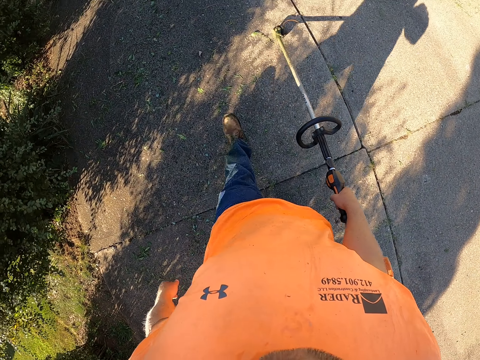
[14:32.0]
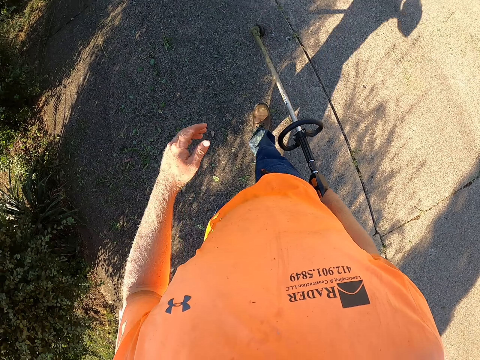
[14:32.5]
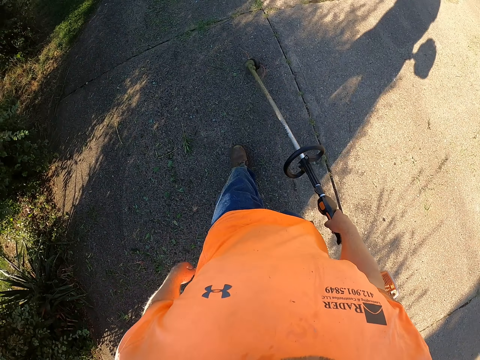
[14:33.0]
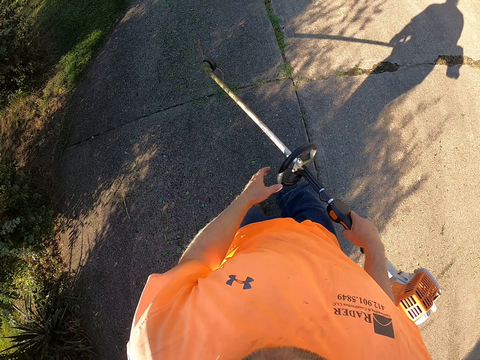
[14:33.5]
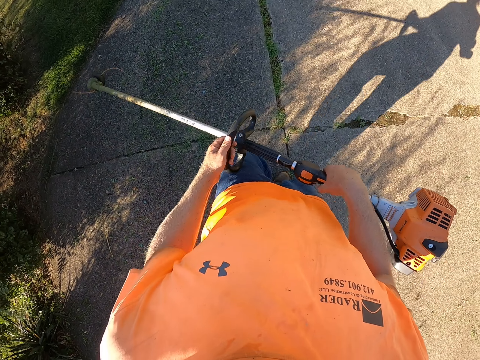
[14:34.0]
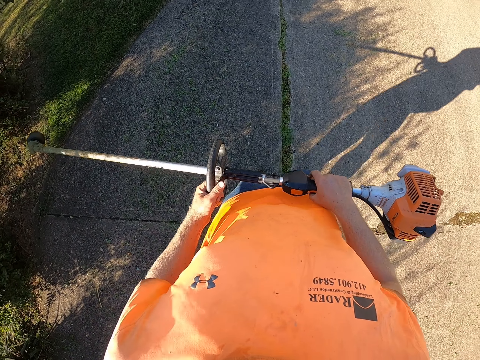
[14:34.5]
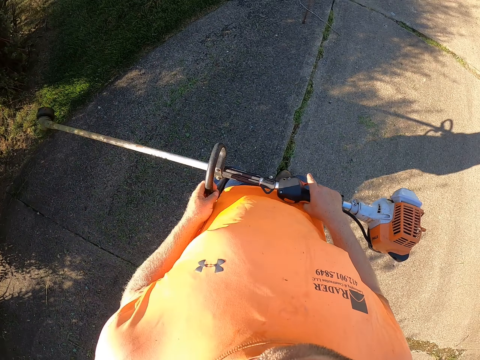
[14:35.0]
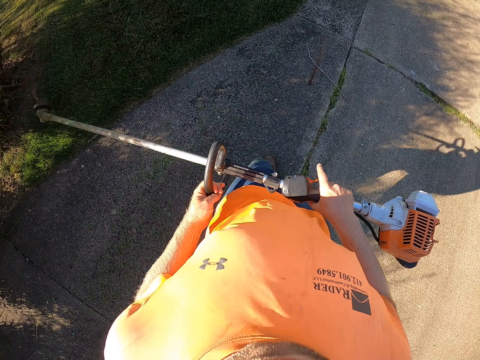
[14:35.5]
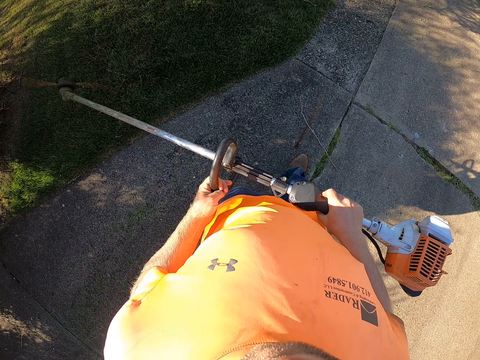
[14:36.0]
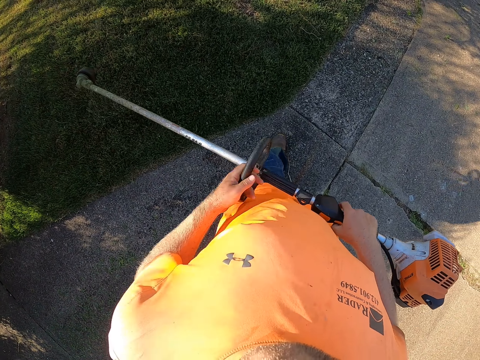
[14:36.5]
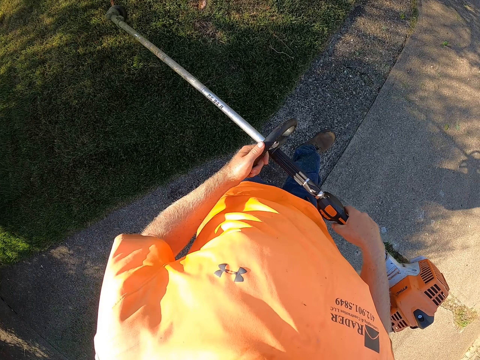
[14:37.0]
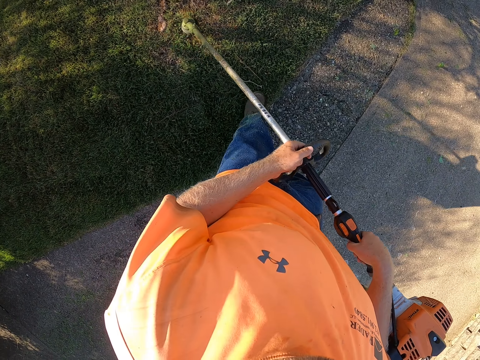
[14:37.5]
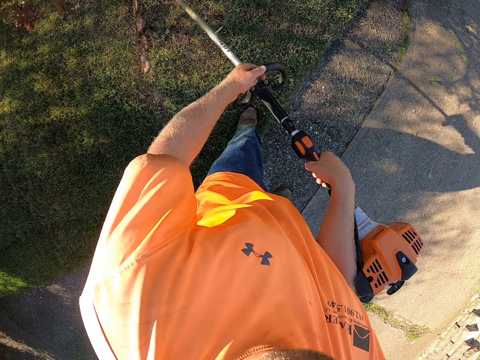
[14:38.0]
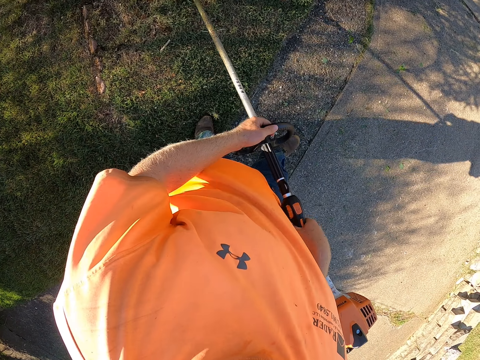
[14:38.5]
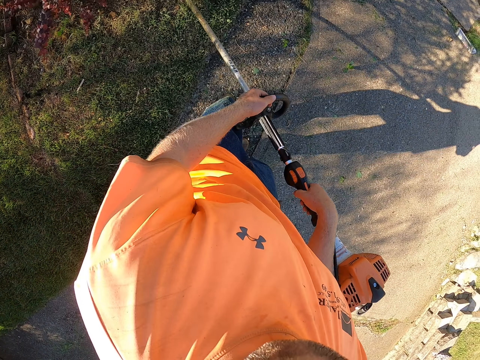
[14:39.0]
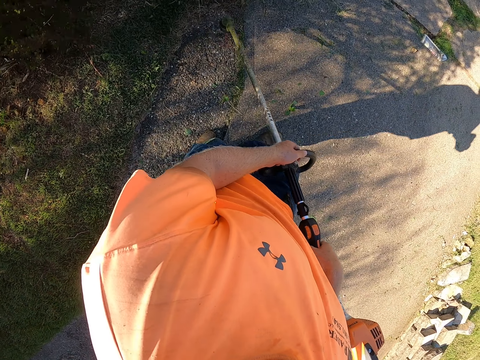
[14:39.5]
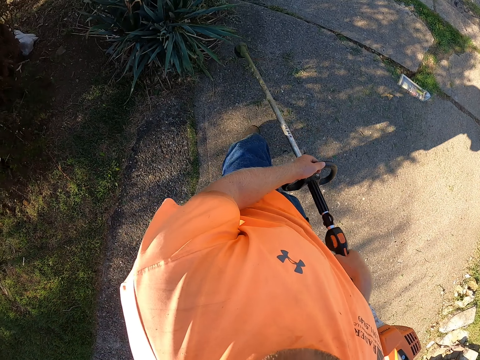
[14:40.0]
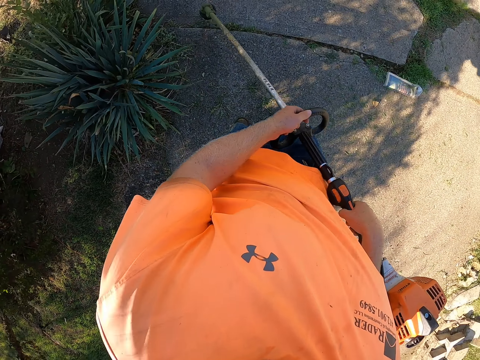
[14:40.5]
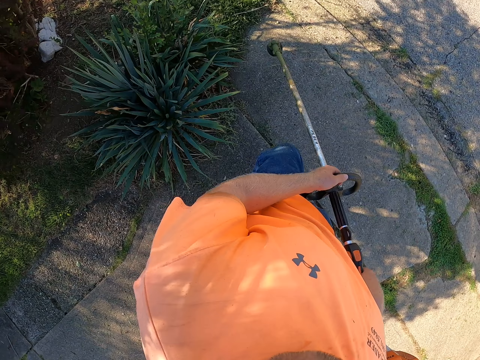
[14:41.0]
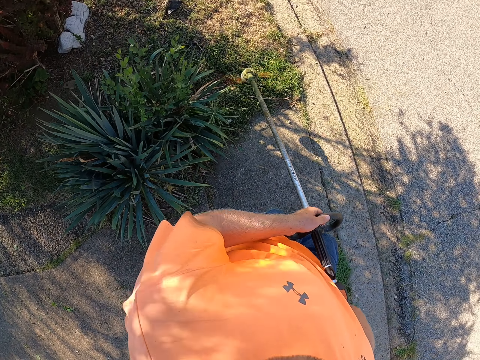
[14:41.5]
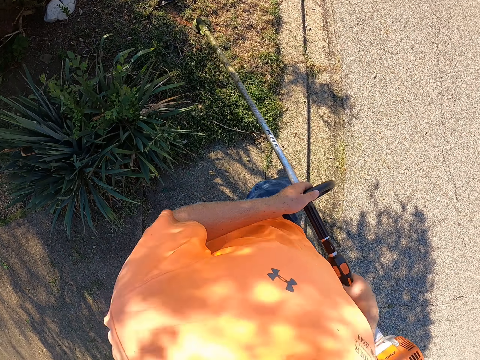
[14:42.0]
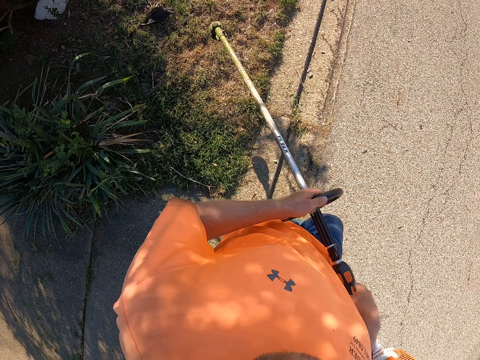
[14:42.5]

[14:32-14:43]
The camera wearer holds up the brush cutter. They walk. They cut grass with the cordless grass trimmer with both hands. They walk.

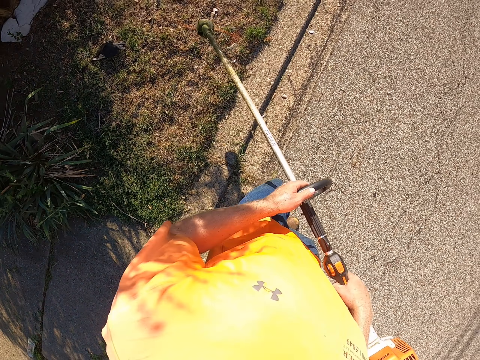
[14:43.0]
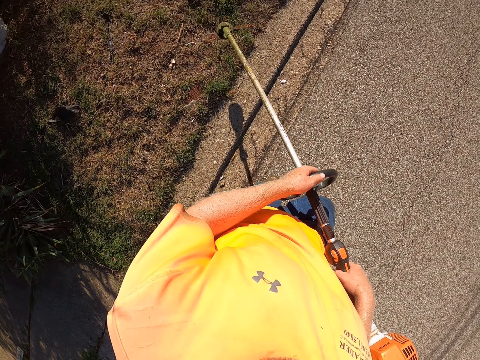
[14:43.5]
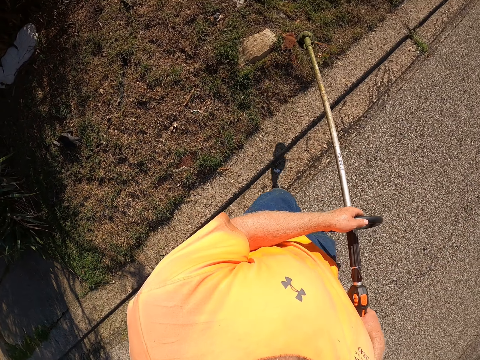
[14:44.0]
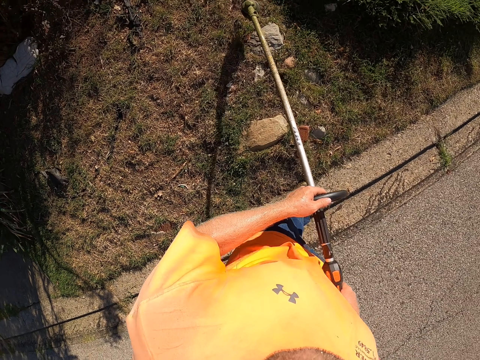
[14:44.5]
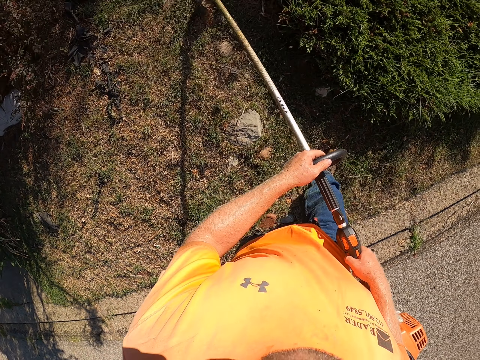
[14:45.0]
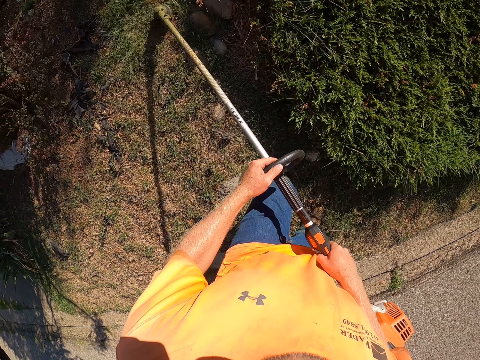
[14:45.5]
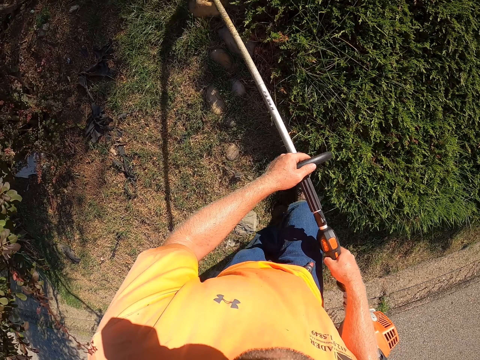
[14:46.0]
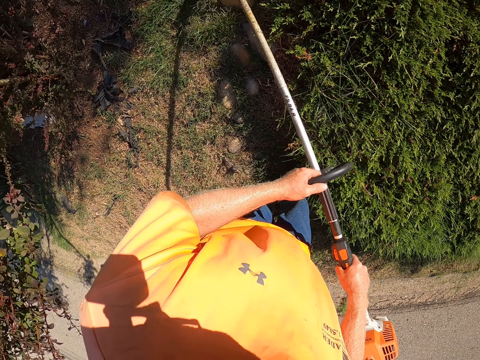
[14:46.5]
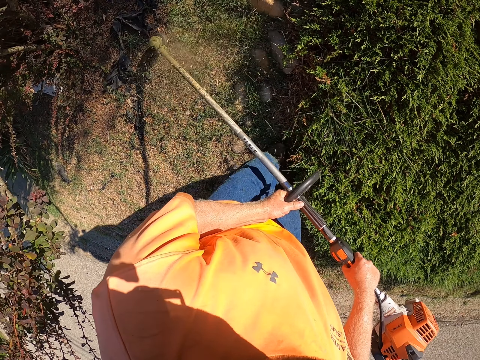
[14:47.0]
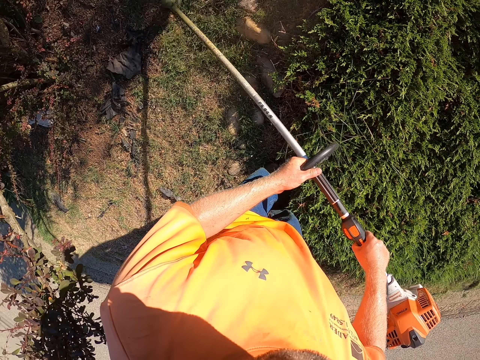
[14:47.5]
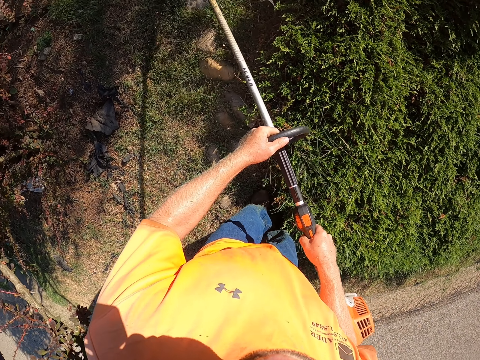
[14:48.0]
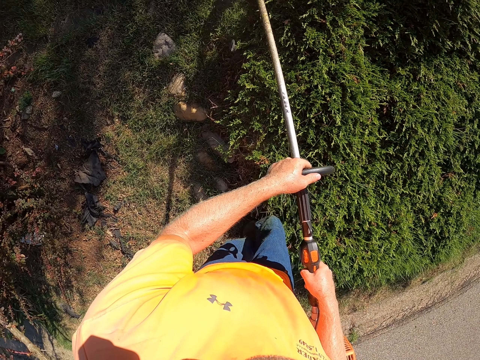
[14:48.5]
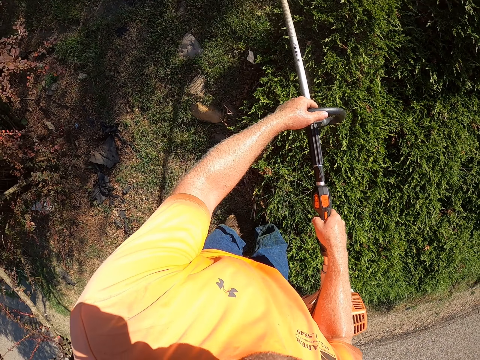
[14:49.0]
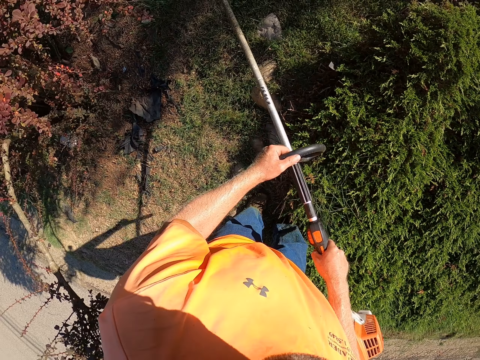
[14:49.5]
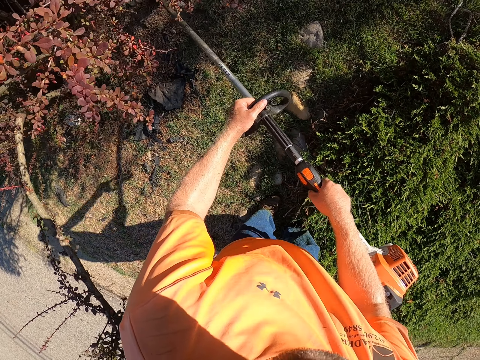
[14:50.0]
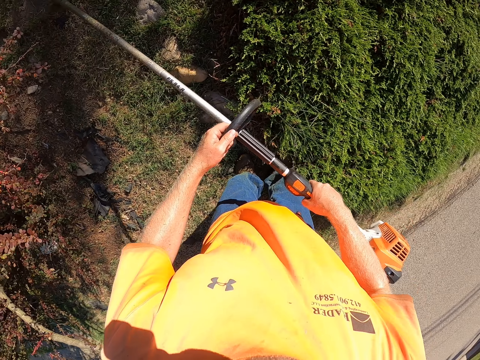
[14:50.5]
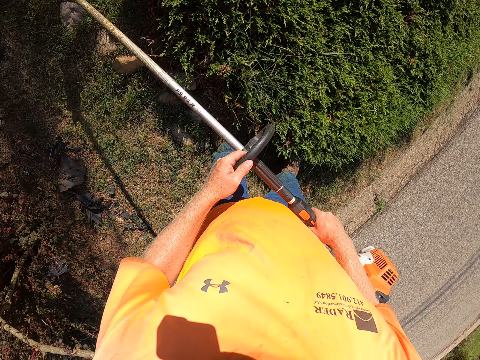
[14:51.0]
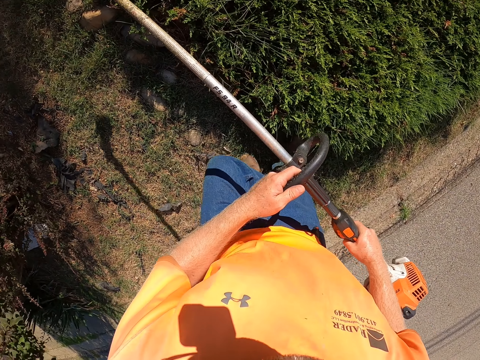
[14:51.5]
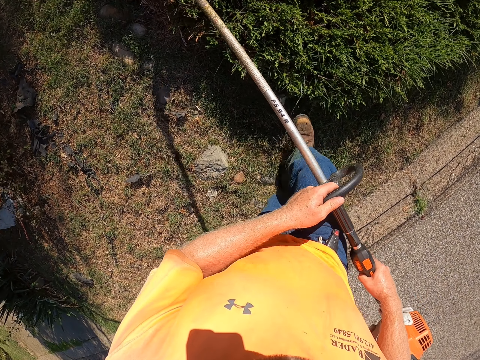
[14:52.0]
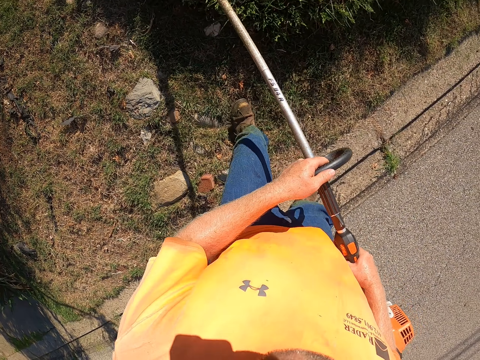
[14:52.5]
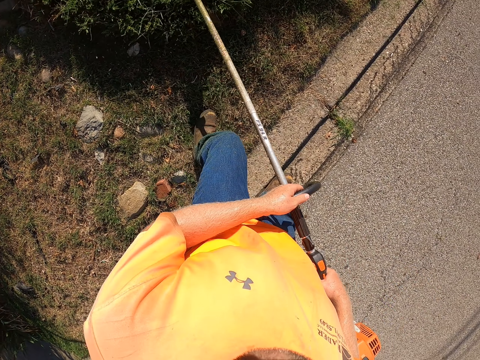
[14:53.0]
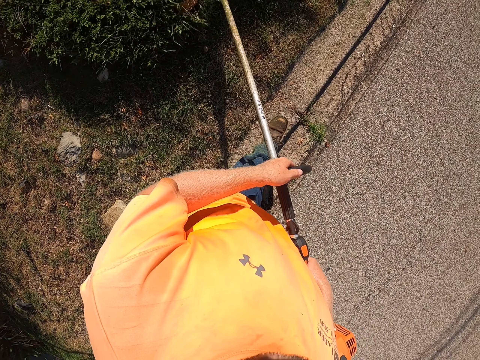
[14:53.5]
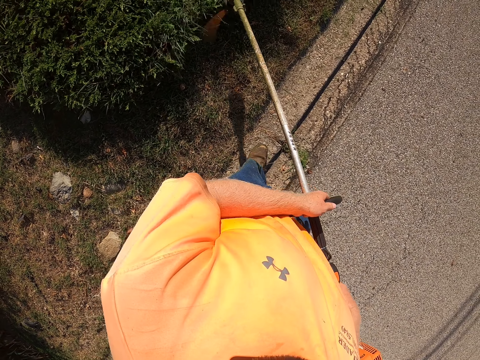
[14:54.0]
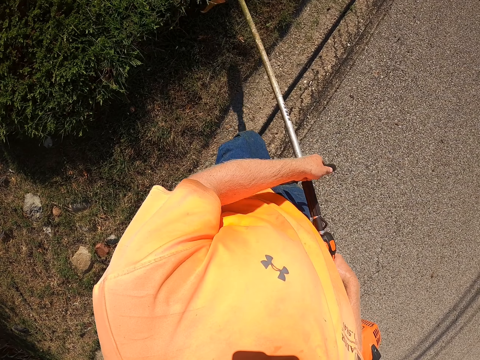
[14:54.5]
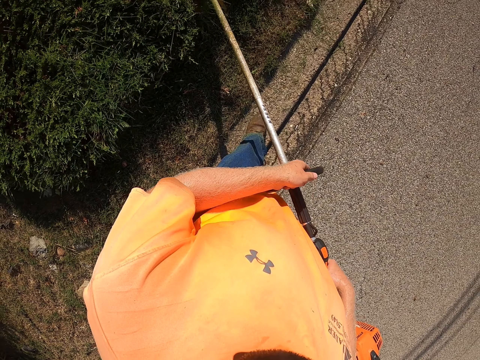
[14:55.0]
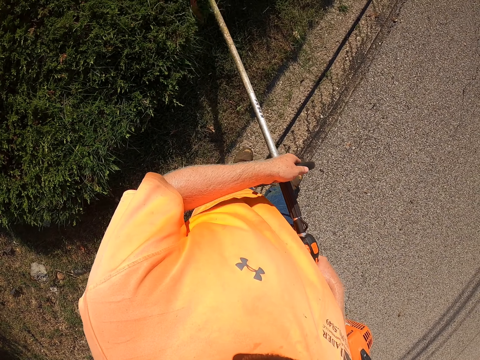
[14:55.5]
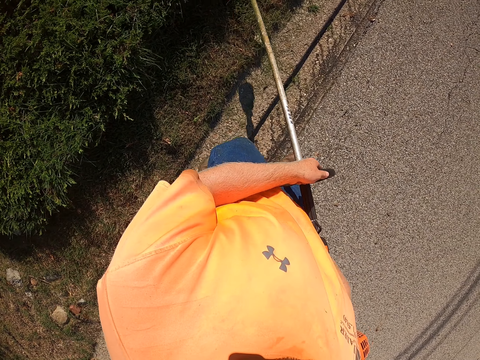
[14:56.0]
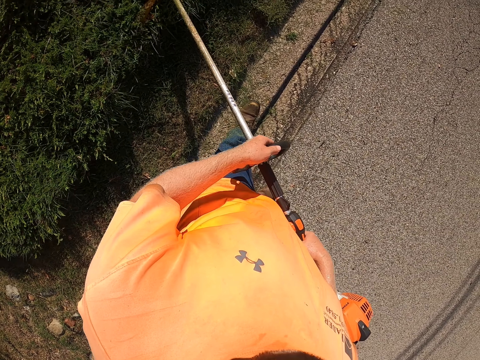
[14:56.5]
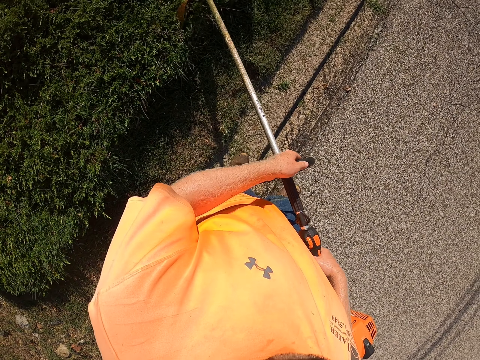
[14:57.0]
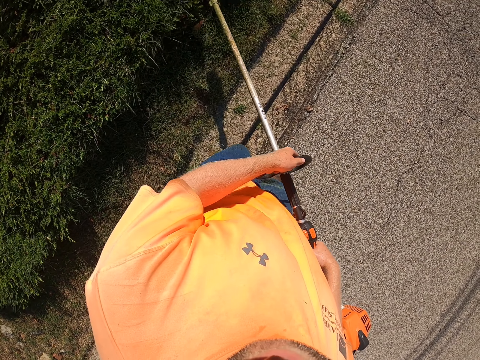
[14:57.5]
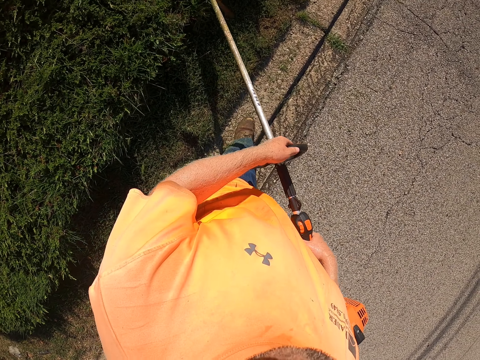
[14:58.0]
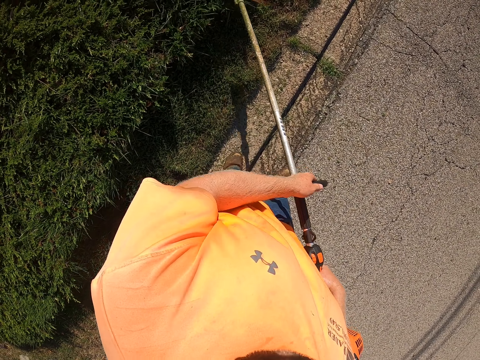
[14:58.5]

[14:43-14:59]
The camera wearer cuts grass with a brush cutter. They trim a flower bed with the cordless grass trimmer with both hands. They cut bushes with the brush cutter and walk.
